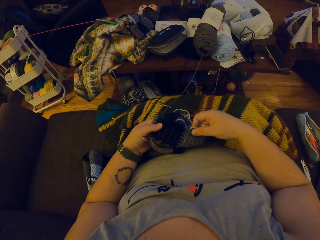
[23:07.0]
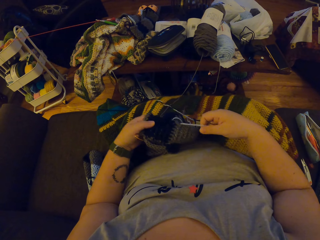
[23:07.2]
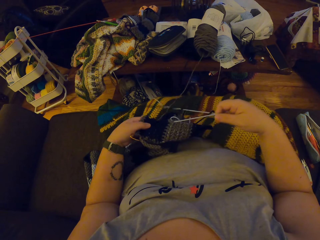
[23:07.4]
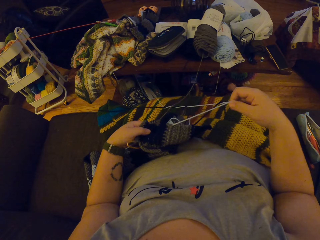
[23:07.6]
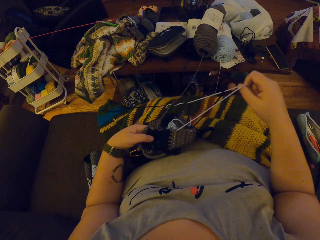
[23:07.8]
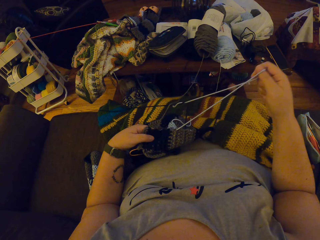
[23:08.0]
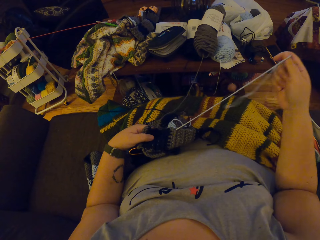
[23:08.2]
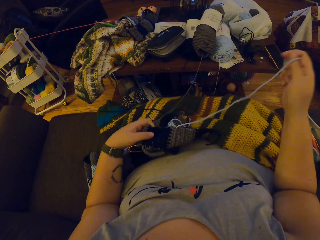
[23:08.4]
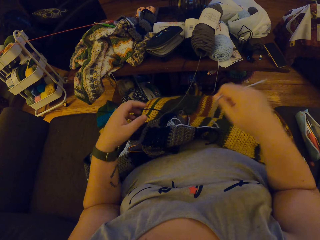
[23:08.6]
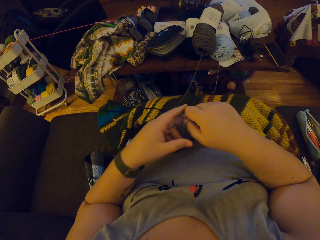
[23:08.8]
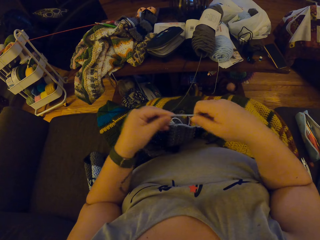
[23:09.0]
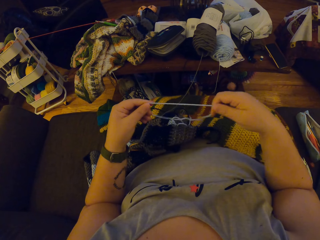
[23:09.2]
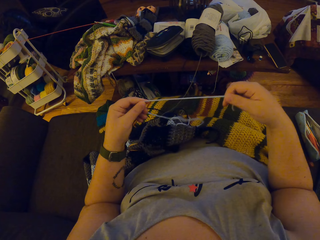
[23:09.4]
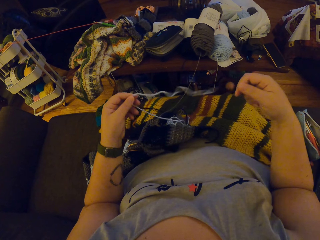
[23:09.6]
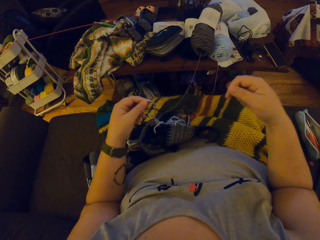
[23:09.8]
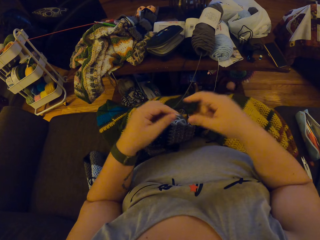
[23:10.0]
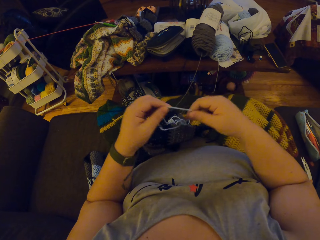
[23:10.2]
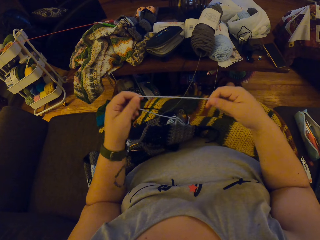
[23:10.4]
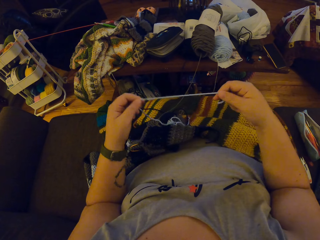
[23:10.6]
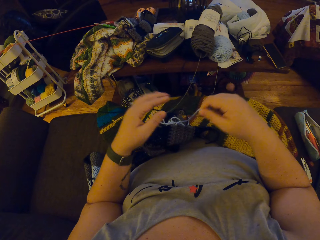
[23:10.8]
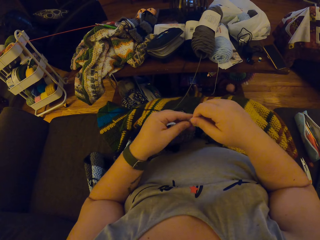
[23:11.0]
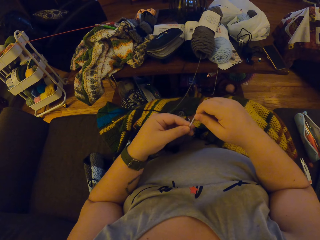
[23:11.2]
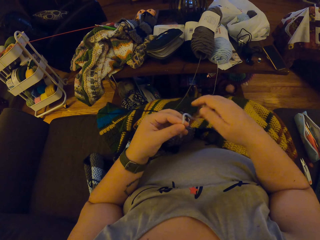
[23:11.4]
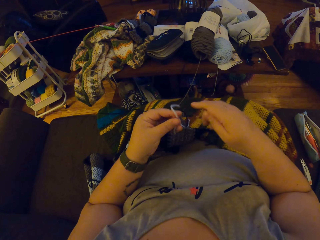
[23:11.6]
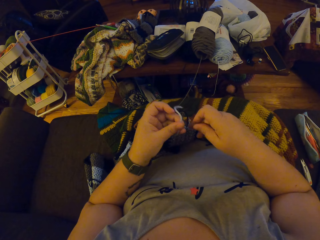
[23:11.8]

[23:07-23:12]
The camera wearer pulls the wool from the knit fabric with her right hand. She holds the wool with both hands.
